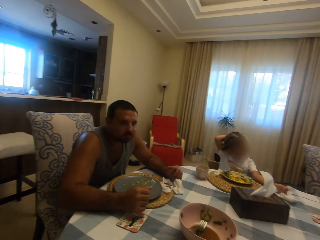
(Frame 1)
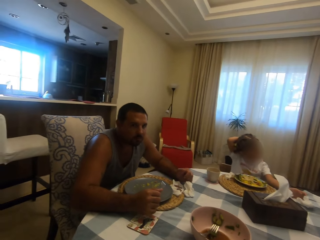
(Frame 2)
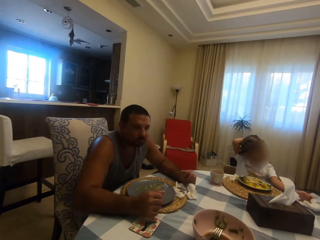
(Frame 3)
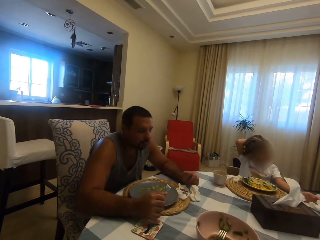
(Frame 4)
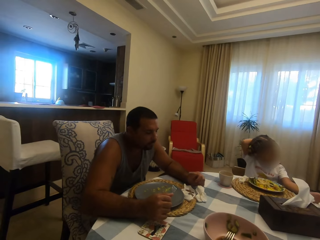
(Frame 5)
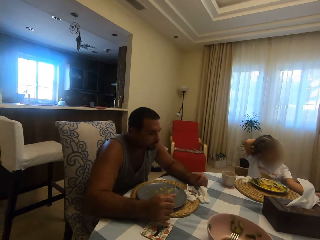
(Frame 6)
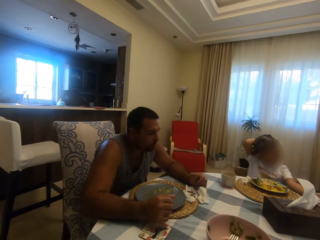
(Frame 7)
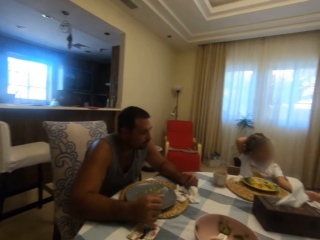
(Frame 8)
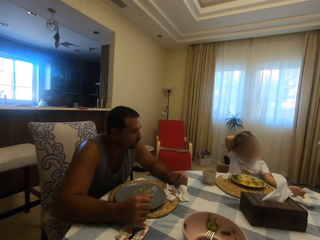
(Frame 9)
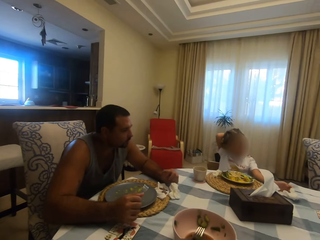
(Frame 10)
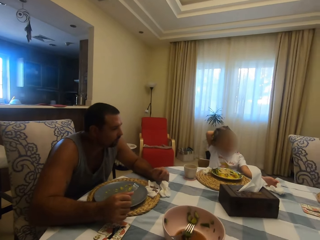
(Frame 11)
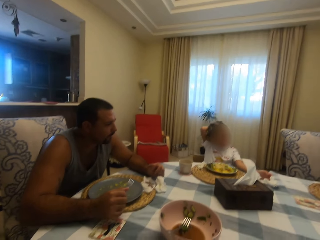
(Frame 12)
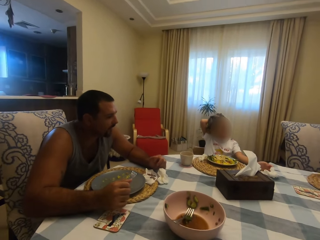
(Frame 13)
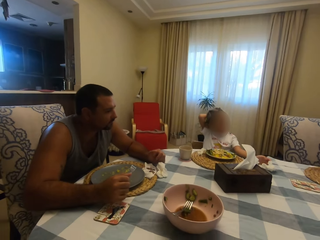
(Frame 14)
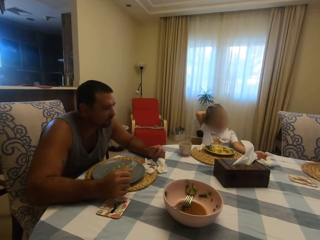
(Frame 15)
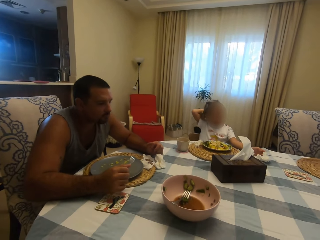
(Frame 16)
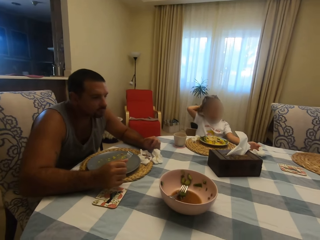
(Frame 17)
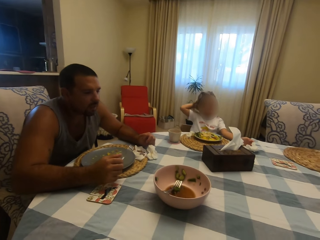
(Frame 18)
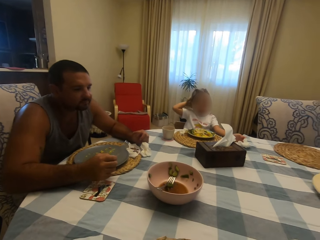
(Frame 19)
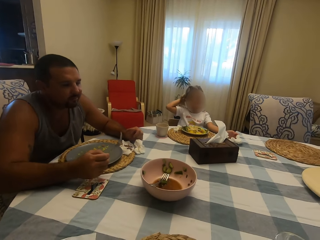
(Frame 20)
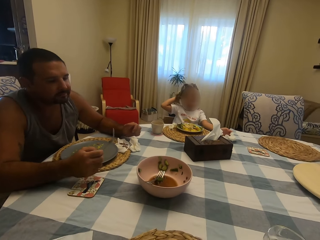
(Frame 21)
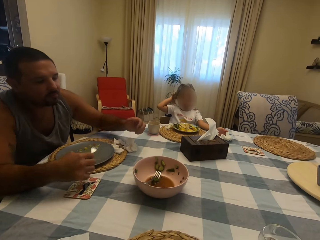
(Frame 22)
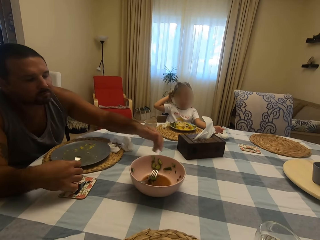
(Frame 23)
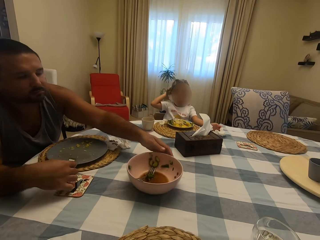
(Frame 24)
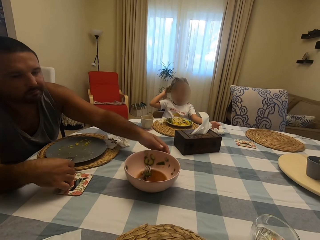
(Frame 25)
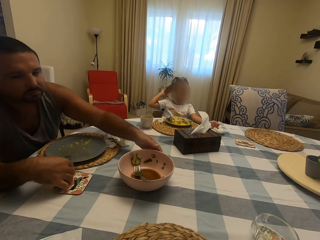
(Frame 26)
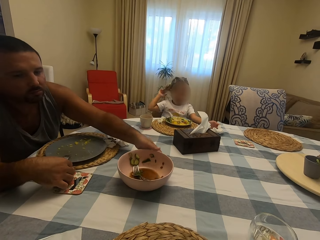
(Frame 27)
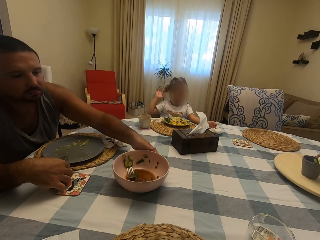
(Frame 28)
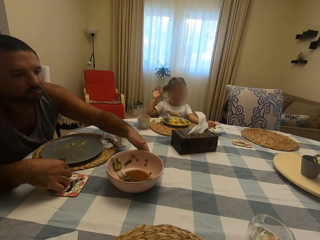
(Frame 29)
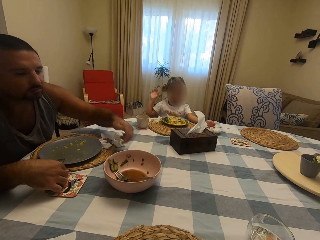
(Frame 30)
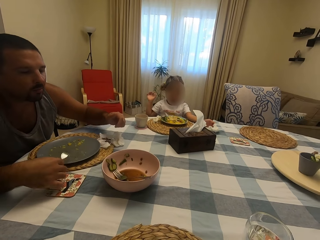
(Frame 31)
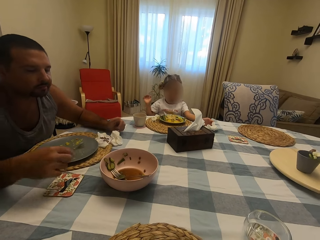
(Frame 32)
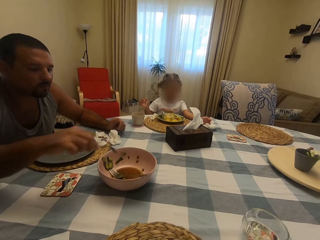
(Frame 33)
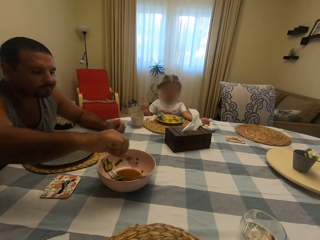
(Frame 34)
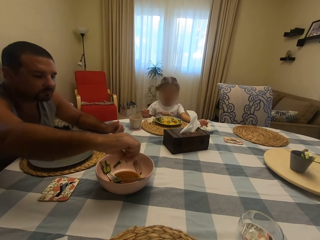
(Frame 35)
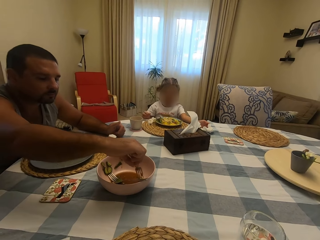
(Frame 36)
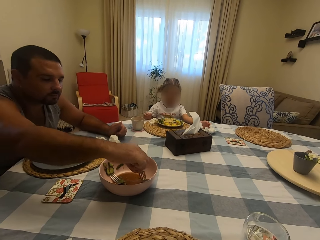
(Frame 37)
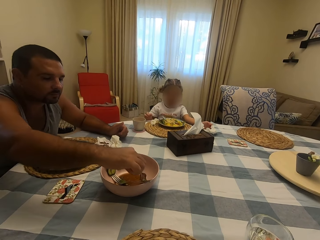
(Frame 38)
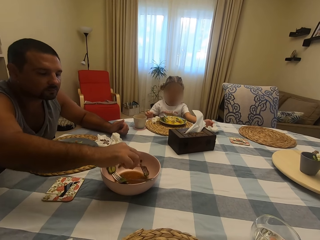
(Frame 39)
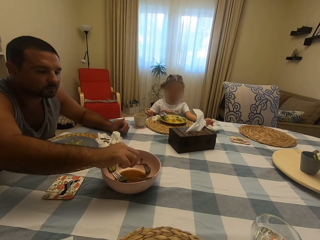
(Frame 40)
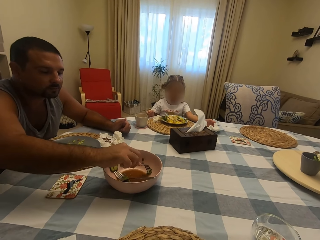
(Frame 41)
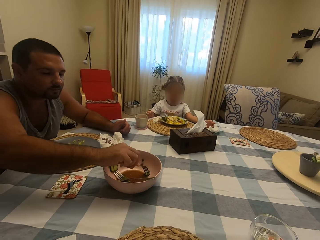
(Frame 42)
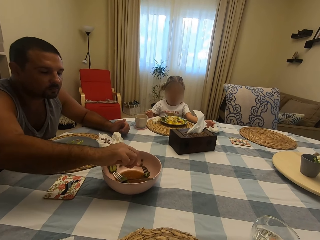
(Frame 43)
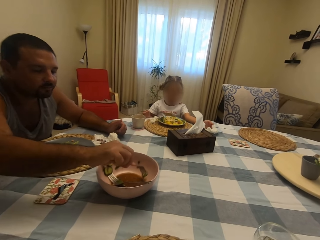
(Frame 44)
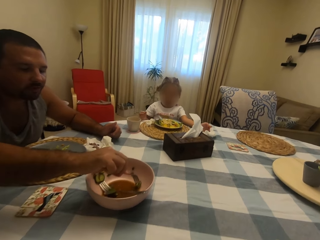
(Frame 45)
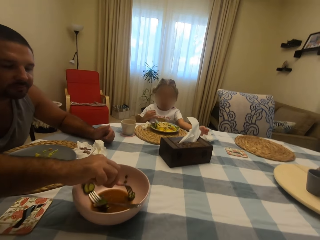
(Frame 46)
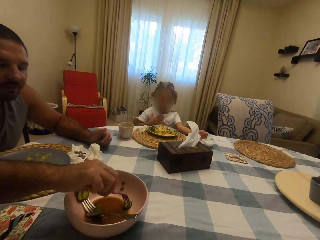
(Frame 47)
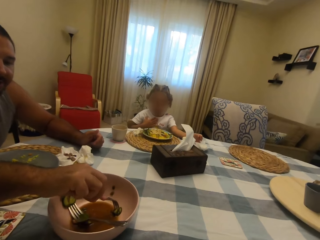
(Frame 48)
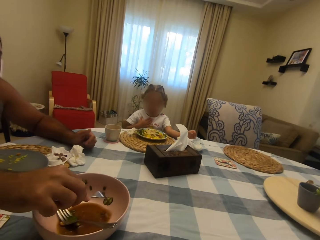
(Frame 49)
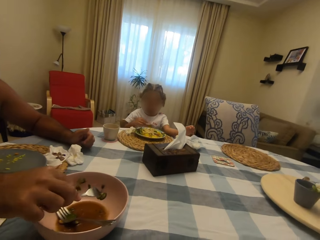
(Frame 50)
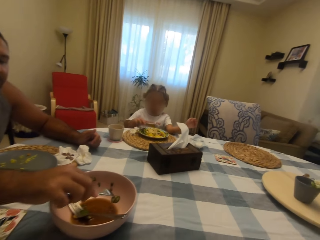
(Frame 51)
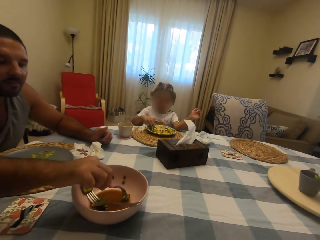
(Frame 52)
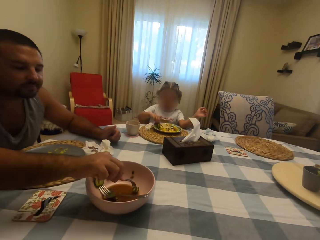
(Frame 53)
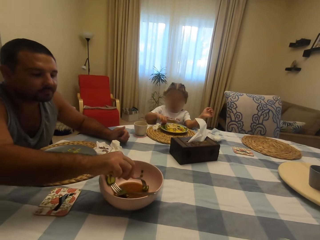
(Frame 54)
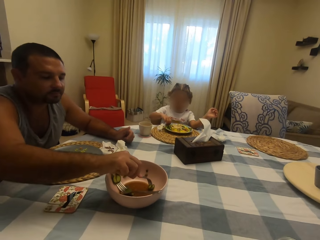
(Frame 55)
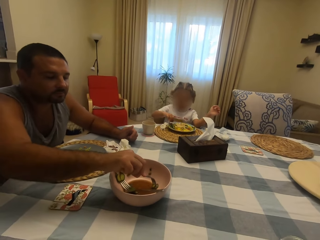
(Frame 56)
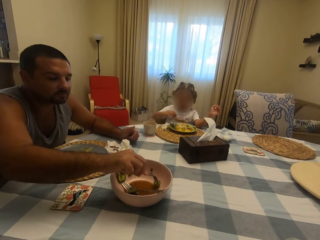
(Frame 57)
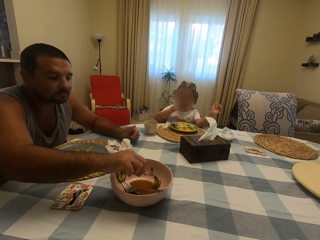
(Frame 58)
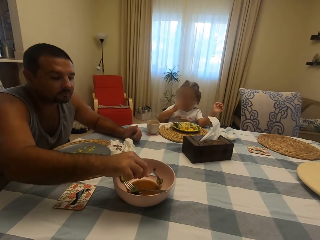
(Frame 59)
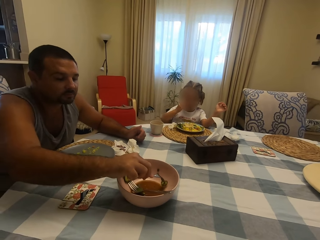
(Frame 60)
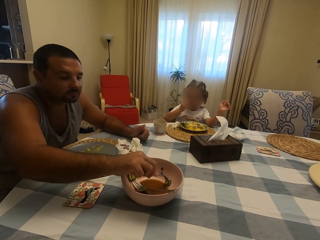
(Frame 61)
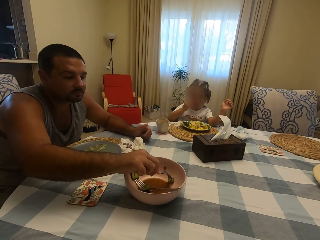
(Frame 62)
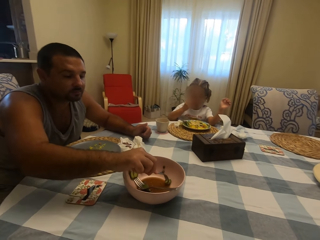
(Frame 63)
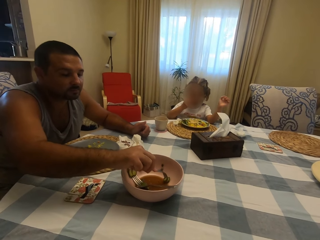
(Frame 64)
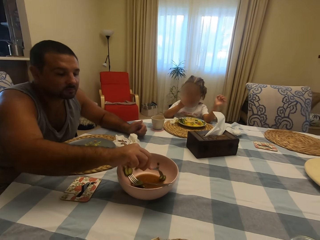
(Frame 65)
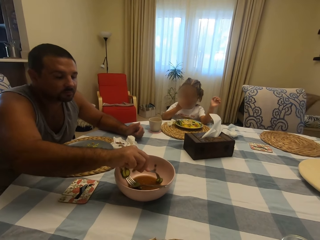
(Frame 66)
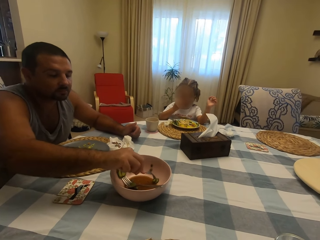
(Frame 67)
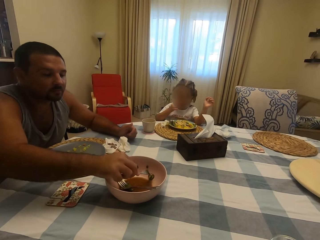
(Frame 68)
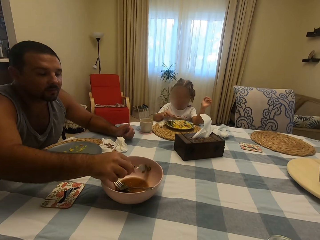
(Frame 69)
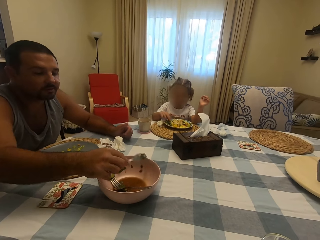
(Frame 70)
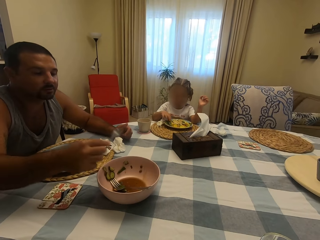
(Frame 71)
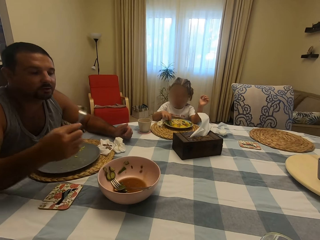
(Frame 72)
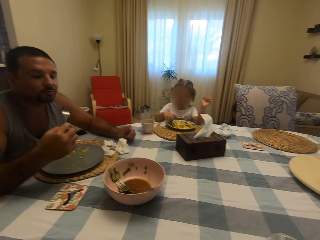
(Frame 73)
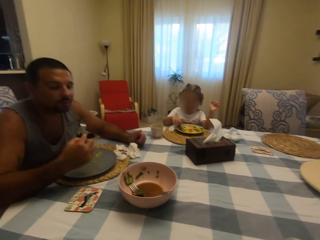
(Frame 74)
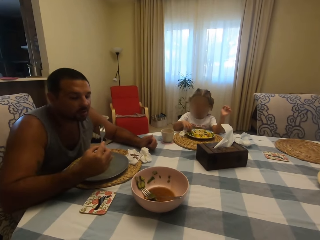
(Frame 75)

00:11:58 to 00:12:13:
A man pulls a bowl. The man scoops something with a fork. A child eats food.

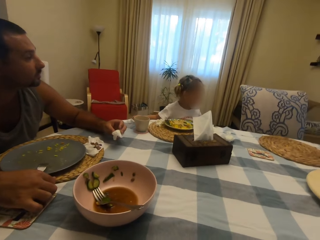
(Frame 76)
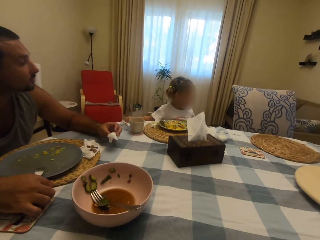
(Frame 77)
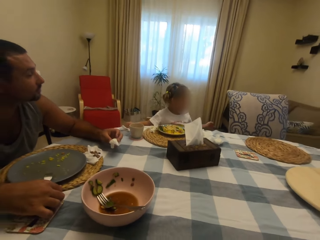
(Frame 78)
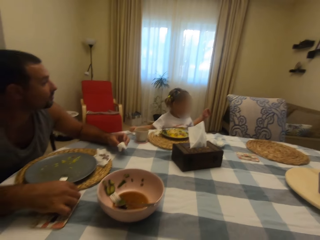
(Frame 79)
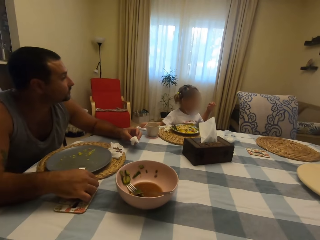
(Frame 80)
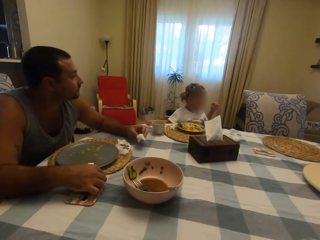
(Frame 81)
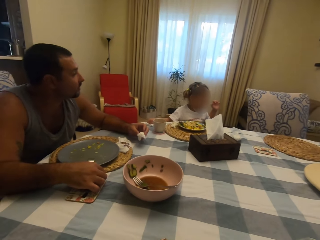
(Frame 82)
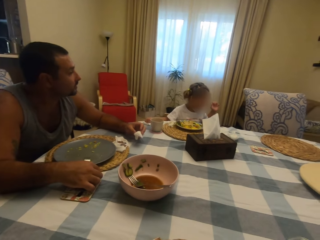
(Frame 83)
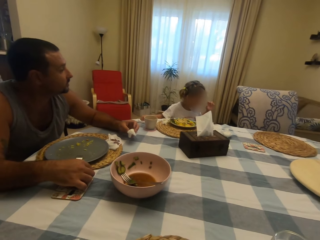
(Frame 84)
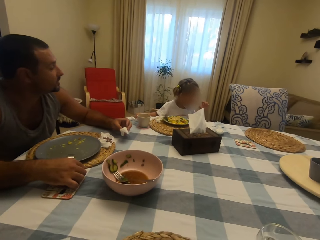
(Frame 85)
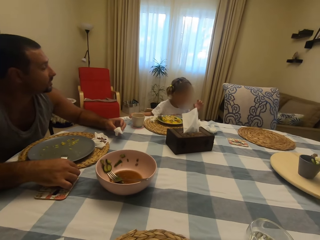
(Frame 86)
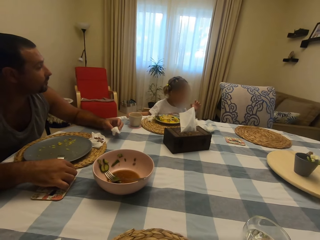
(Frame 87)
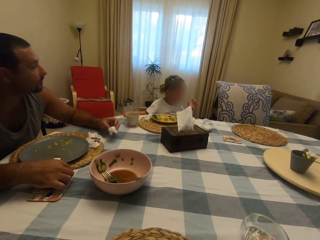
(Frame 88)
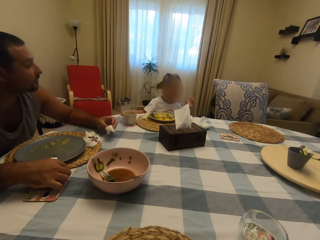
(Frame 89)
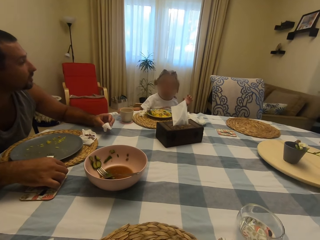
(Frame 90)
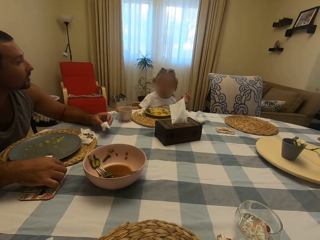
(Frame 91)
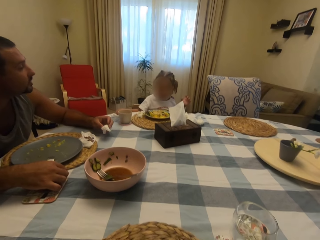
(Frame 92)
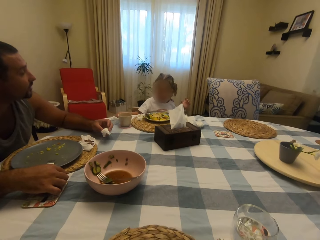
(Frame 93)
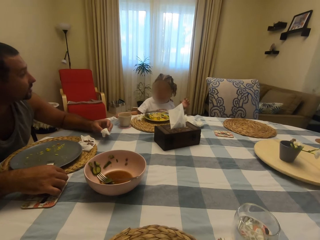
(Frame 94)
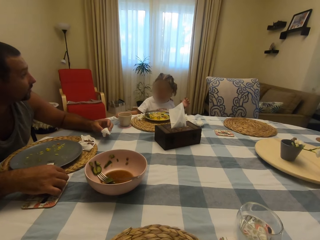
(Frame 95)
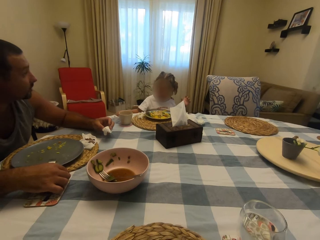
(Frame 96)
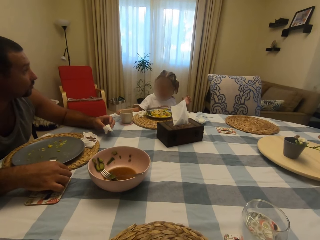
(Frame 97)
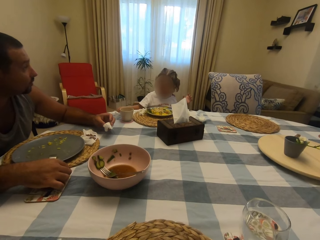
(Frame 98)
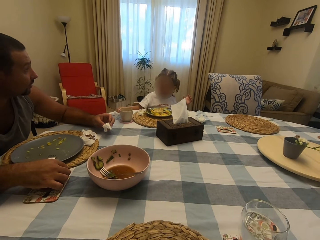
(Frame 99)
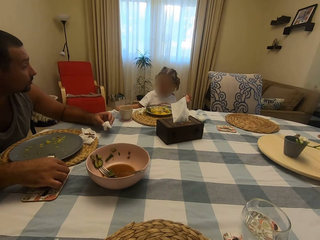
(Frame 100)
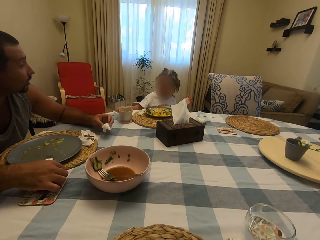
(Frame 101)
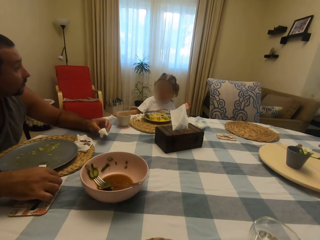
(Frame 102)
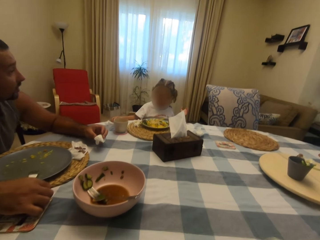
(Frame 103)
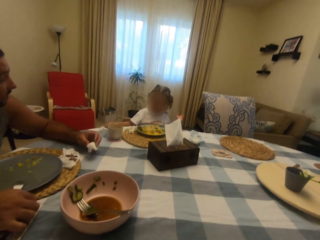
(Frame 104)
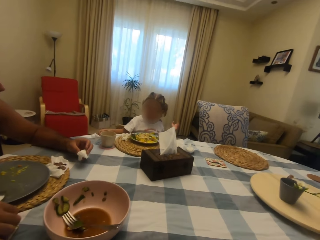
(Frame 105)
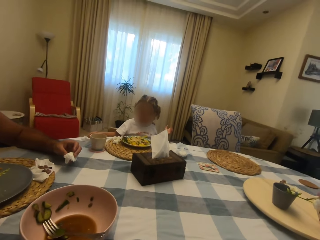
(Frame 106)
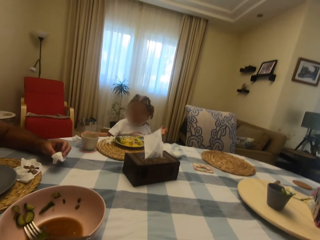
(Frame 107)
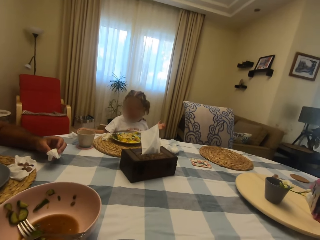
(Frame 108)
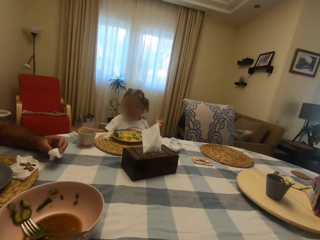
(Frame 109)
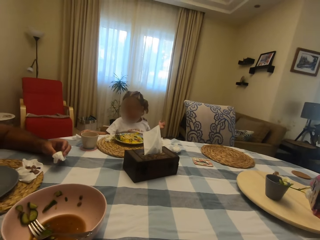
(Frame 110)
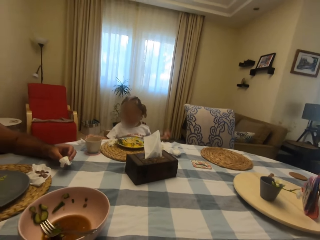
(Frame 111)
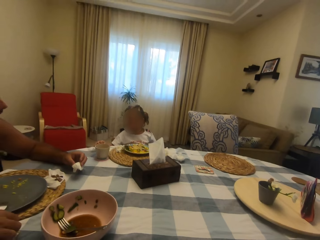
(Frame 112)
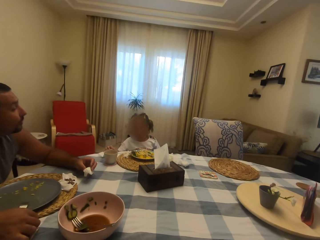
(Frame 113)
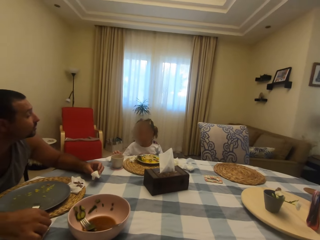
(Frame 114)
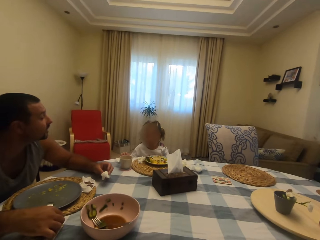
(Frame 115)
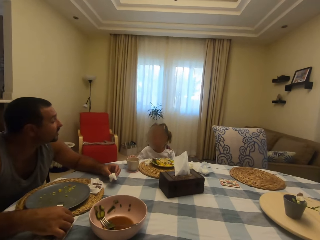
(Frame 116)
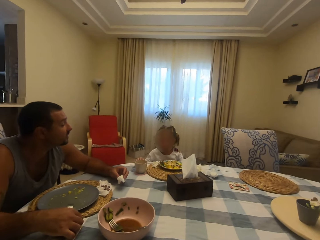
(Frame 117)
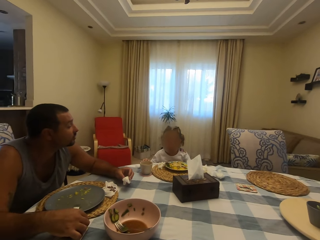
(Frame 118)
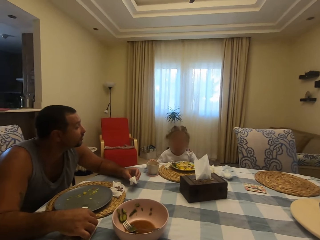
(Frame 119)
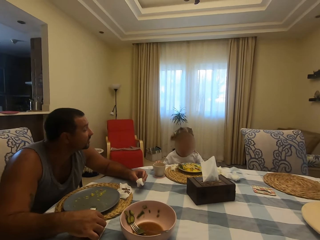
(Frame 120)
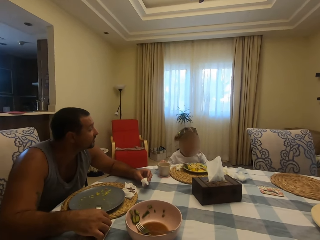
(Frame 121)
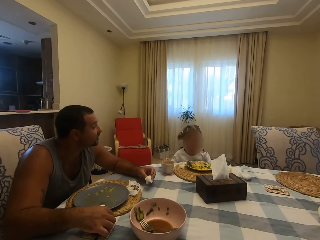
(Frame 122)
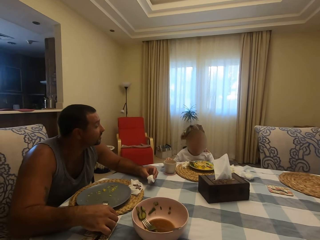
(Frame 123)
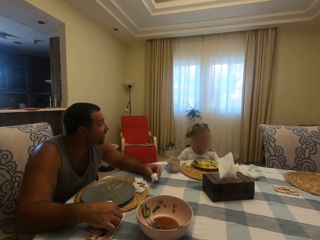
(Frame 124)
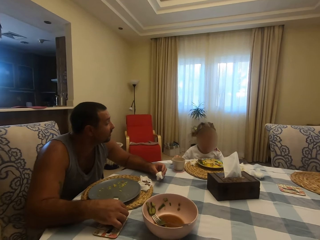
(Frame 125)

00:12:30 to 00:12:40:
A child moves her hands. A man converses with the child.
